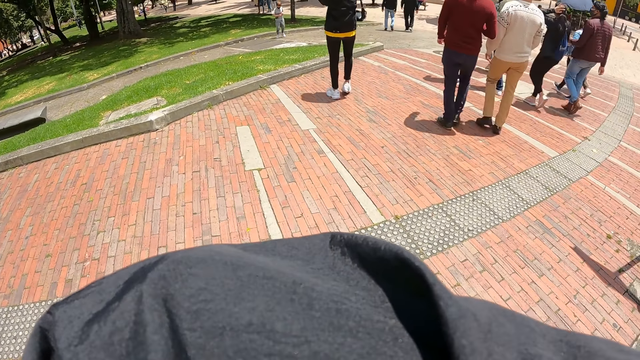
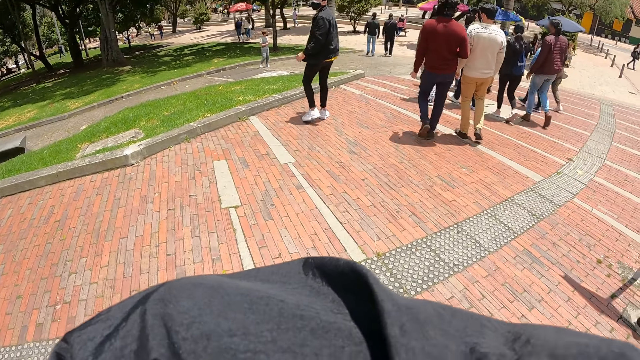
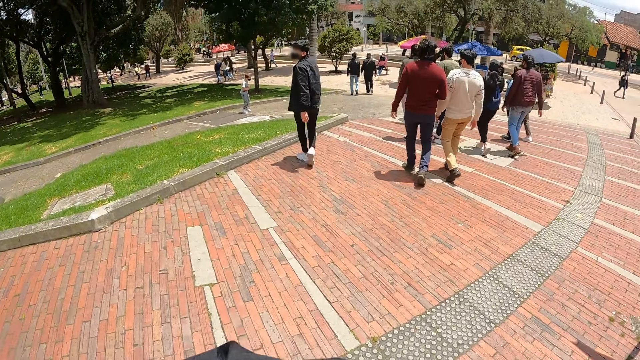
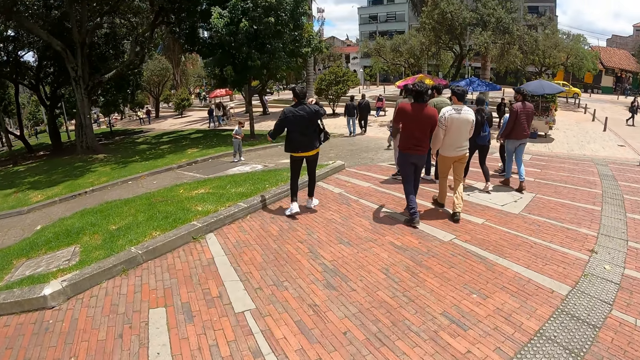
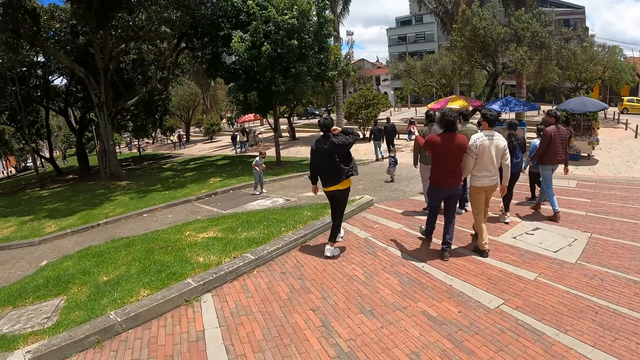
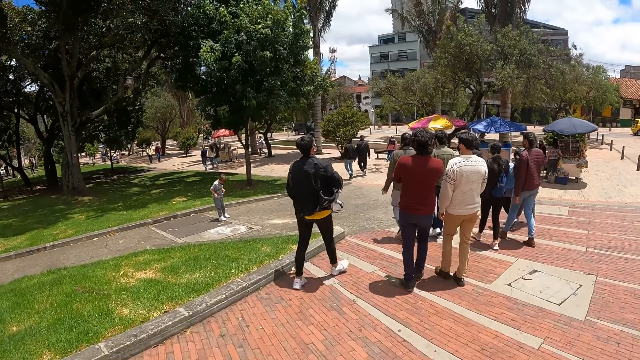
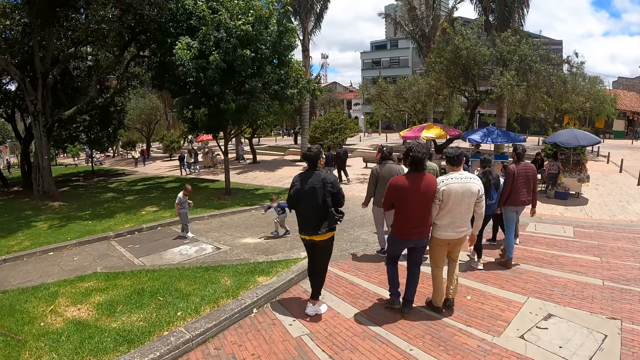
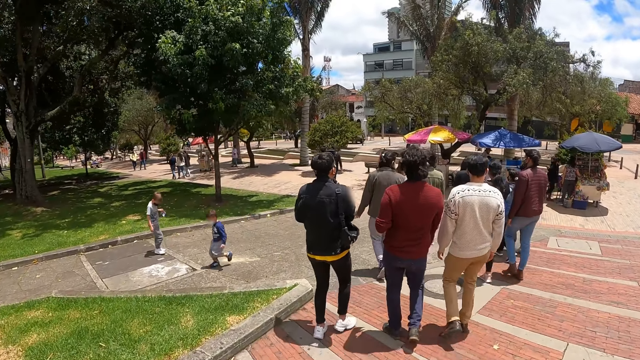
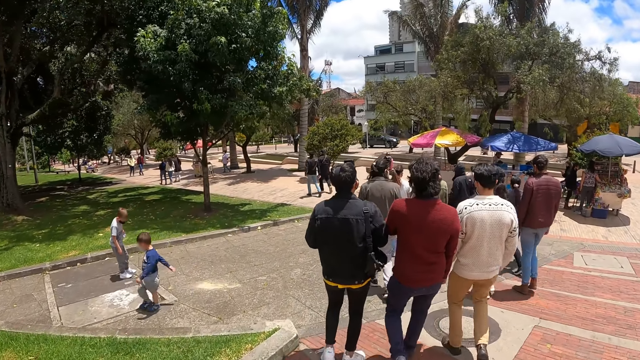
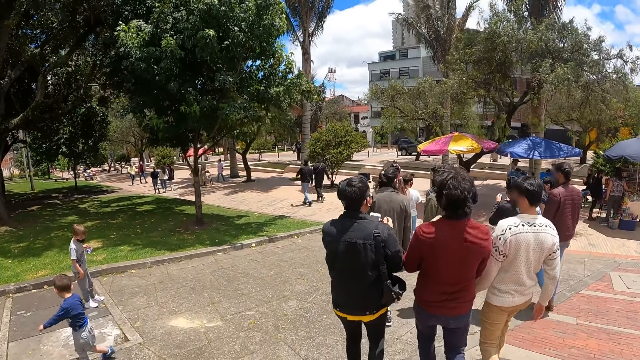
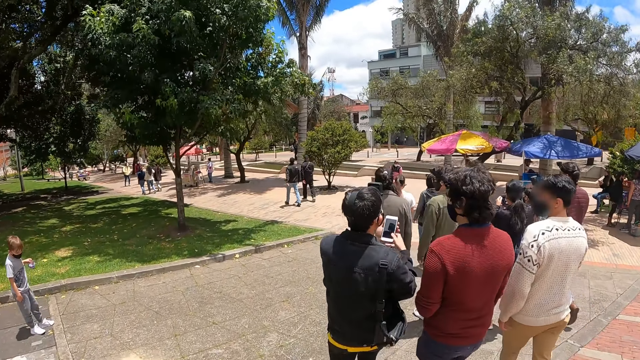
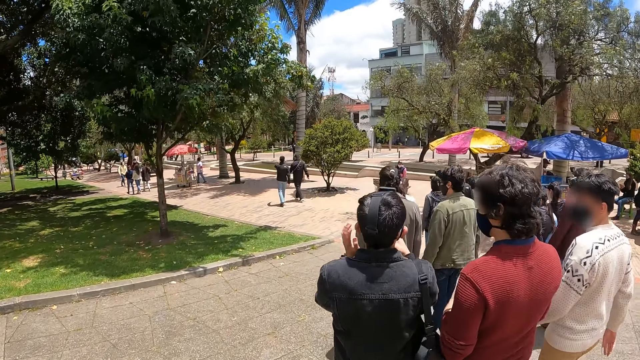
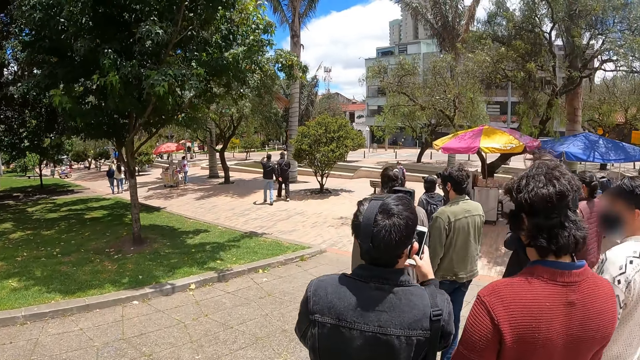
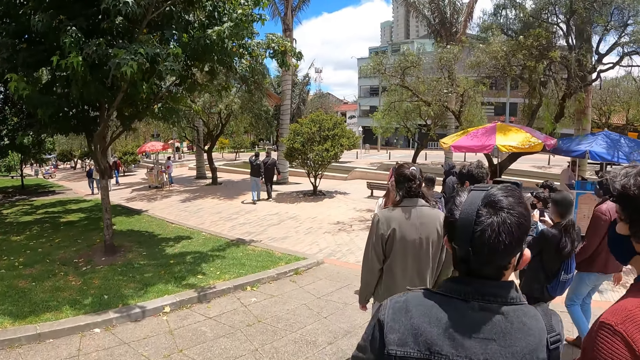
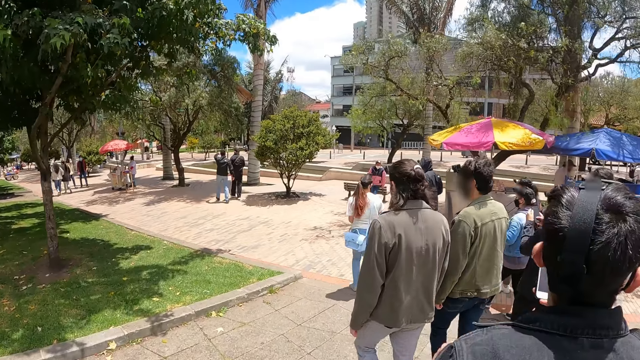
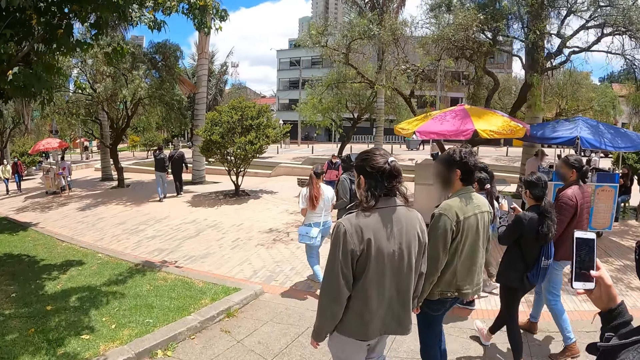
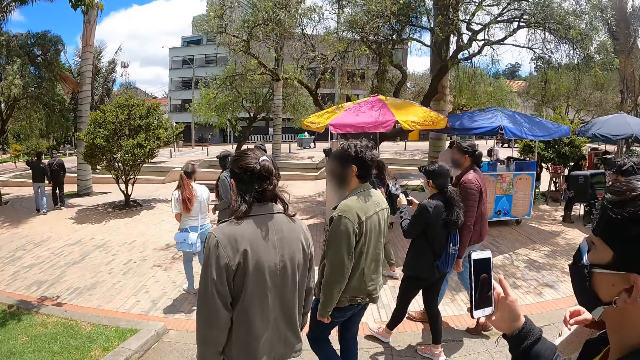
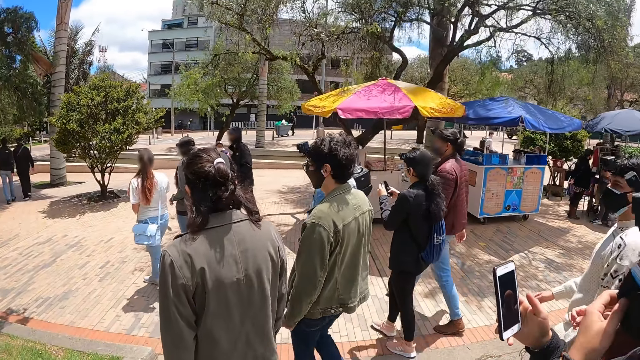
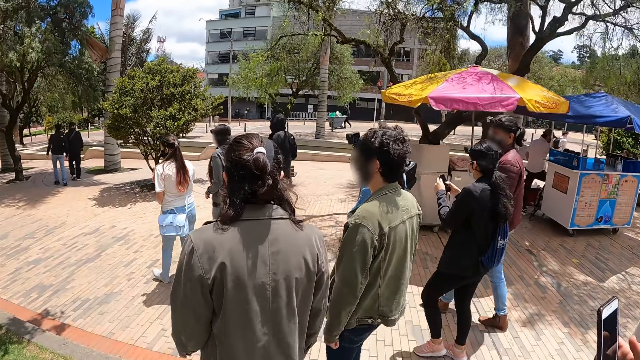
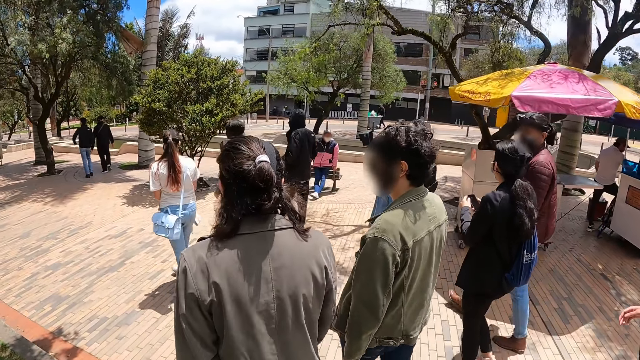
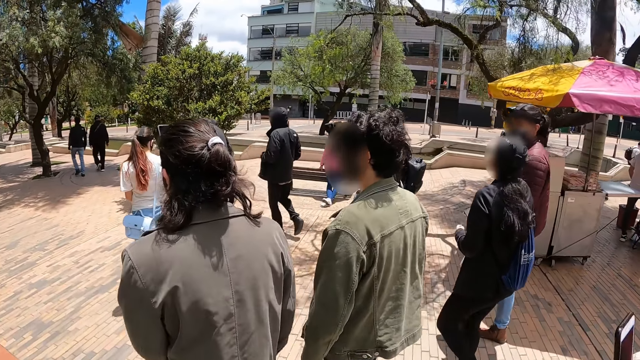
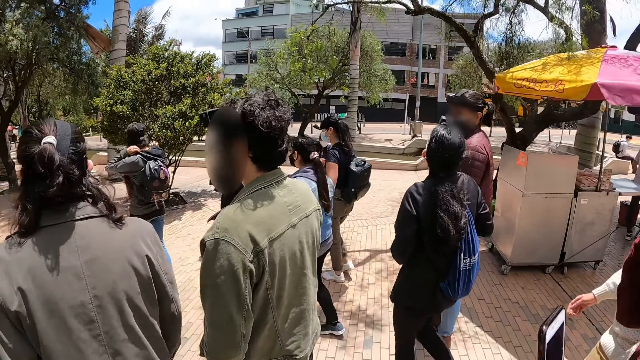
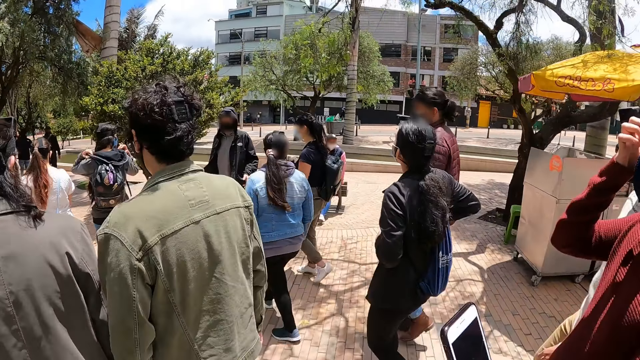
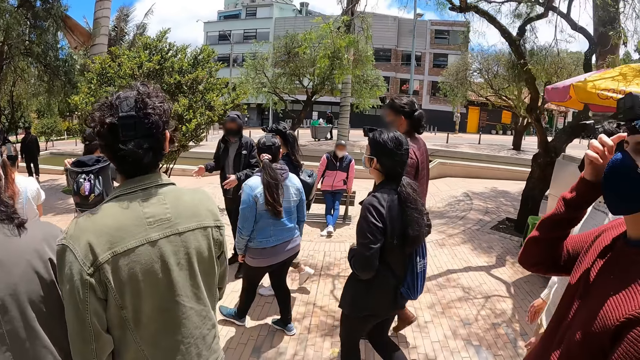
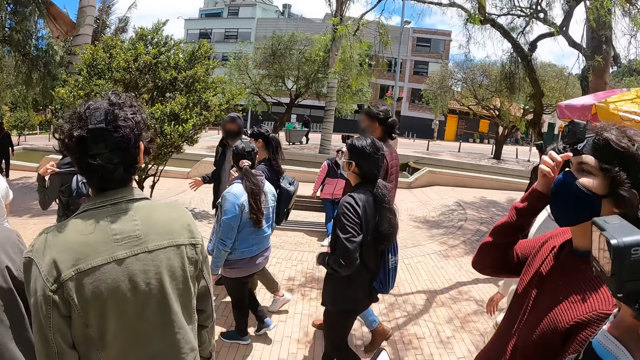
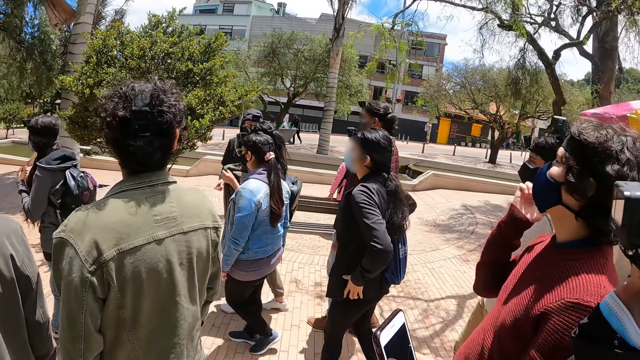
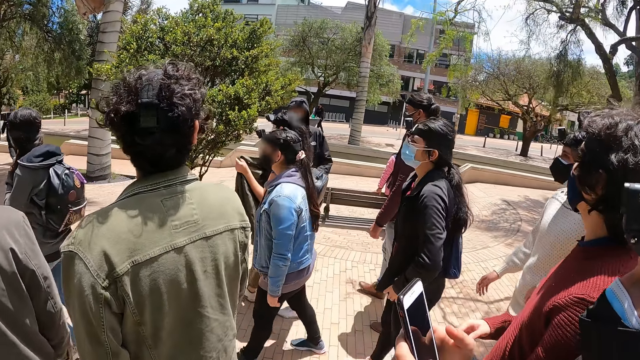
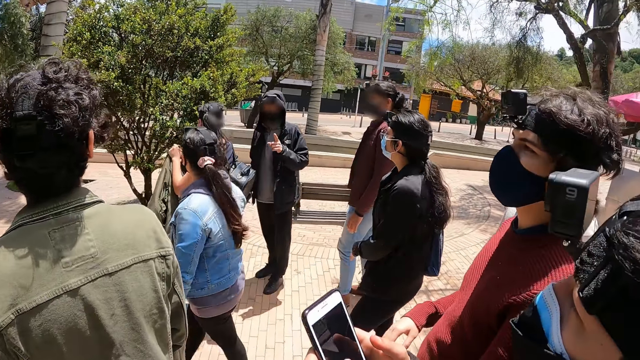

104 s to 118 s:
The camera wearer walks across a street. A man walks along with another man. The first man holds the phone with the right hand. A third man walks along. A fourth man walks along the third man. The second man touches the mask with the right hand.

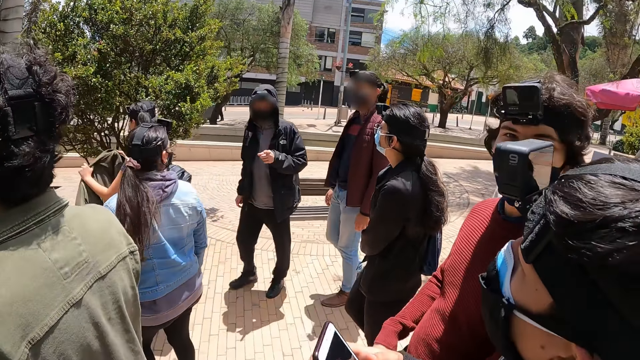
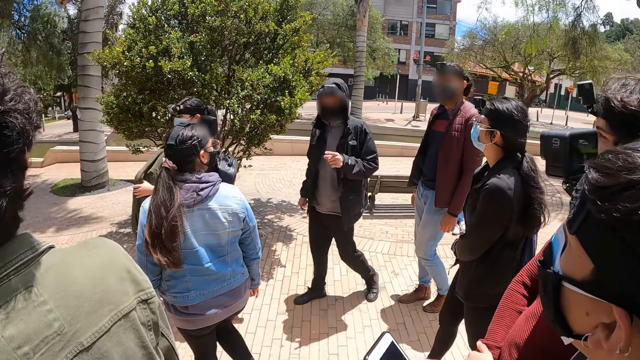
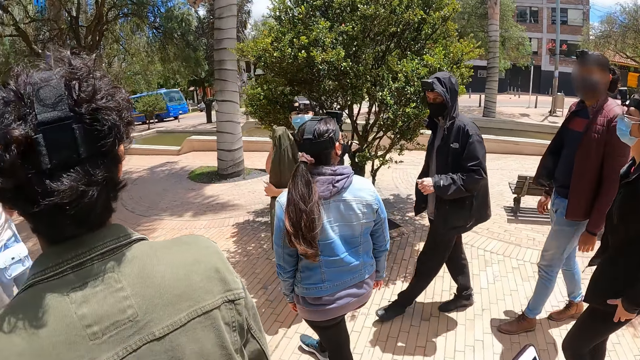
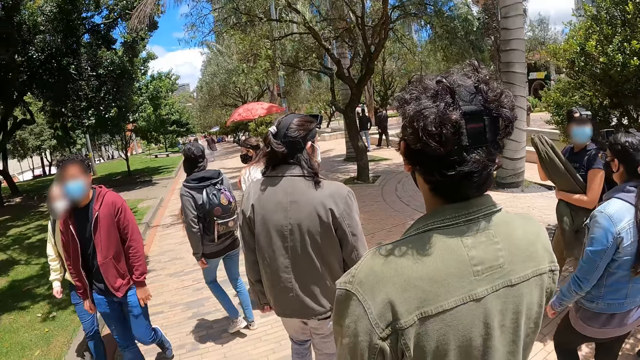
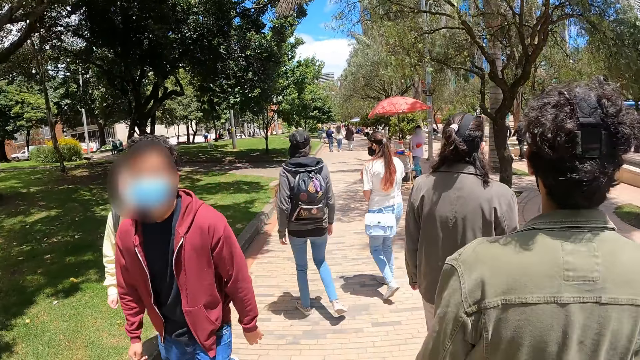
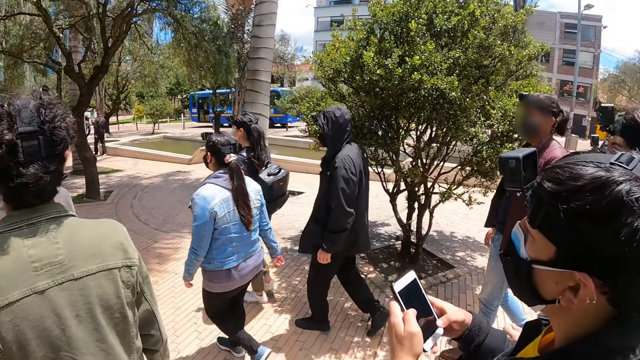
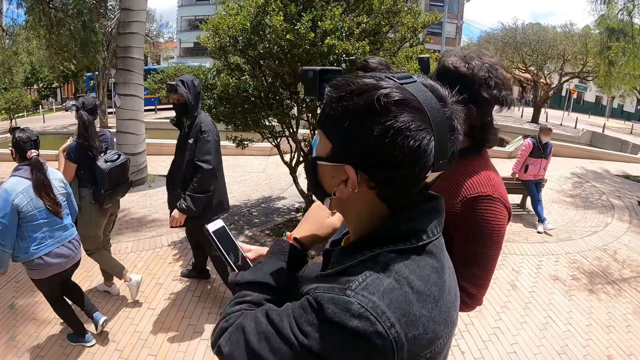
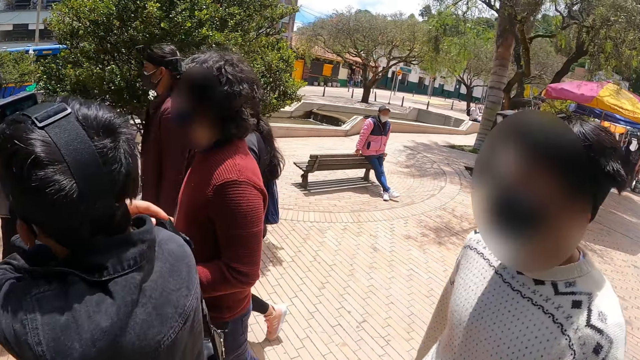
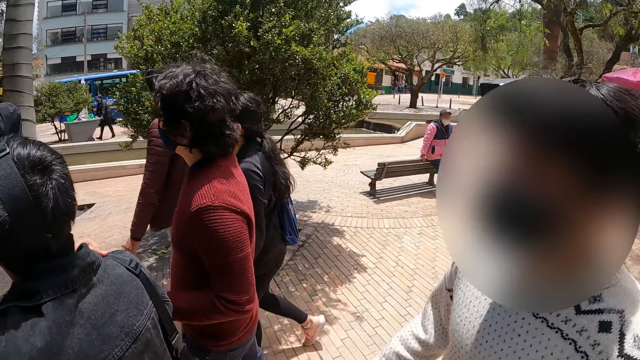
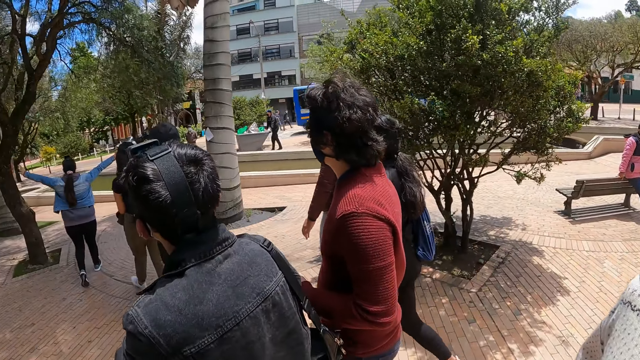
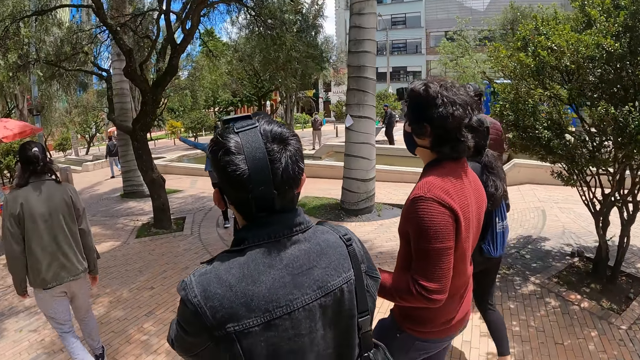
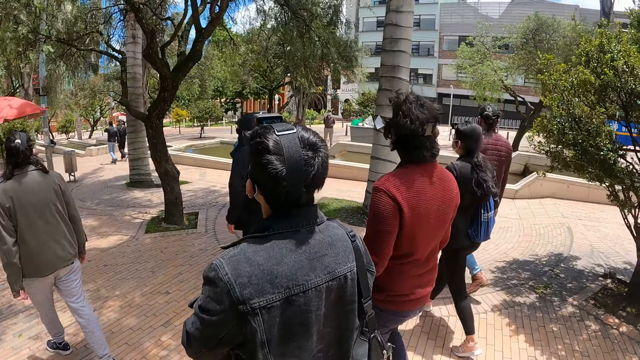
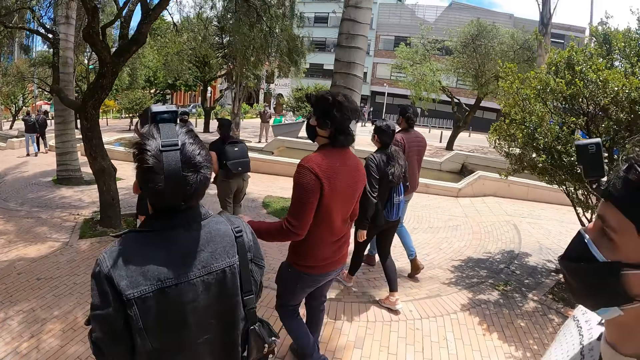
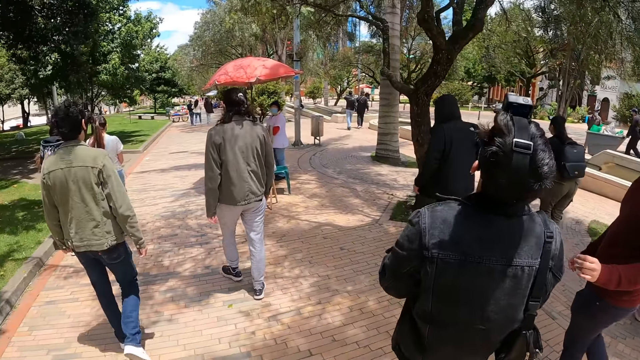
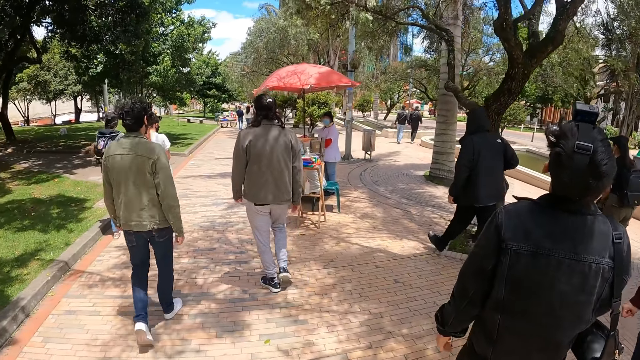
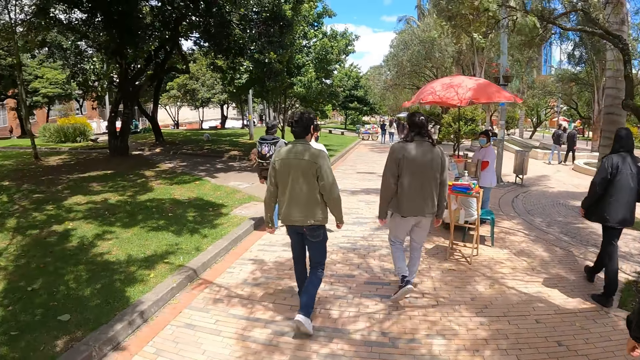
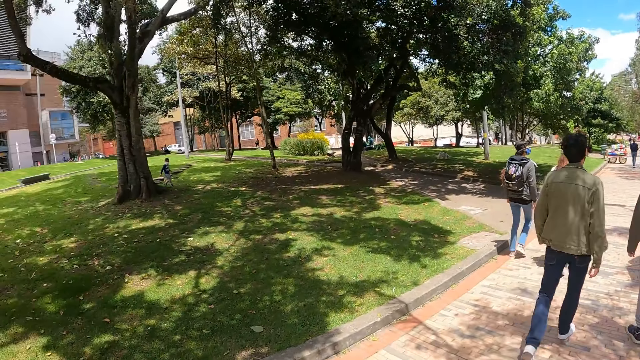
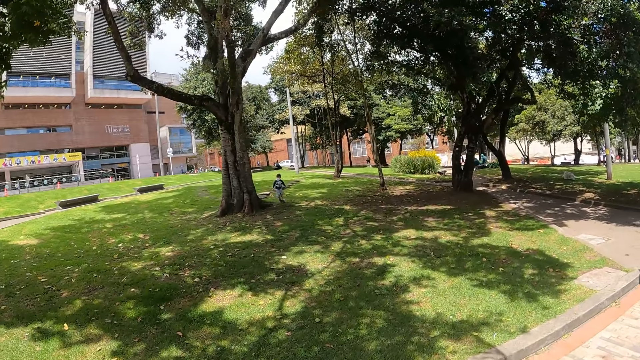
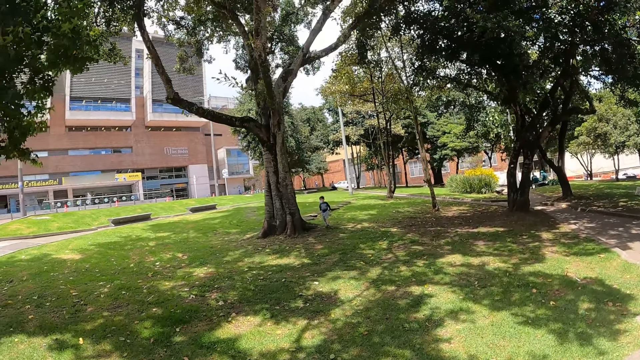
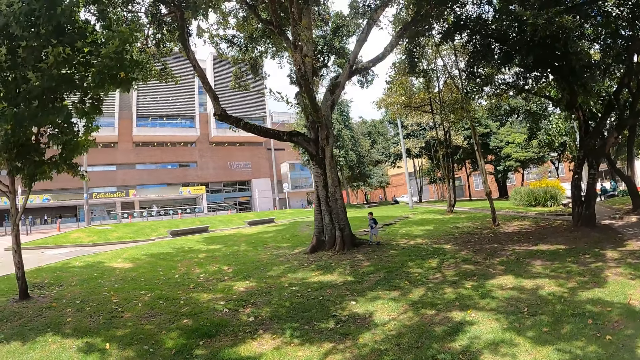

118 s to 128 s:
A man walks along another man. A third man walks along. The first man adjusts the bag belt with the left hand. A fourth man walks along. The second man walks along the first man. The third man walks along. The camera wearer walks across a street and gazes to the left side of the street. They turn around.
